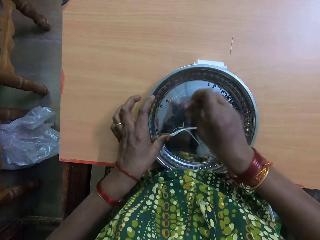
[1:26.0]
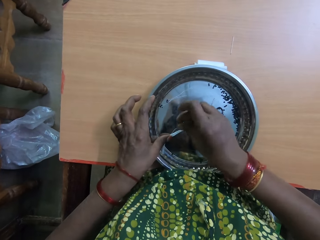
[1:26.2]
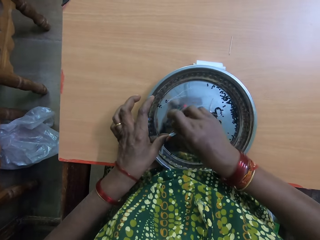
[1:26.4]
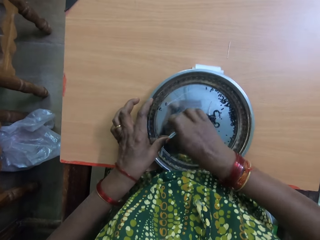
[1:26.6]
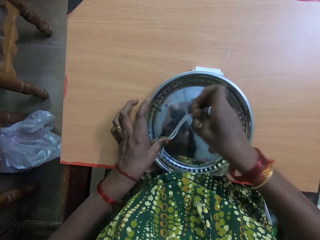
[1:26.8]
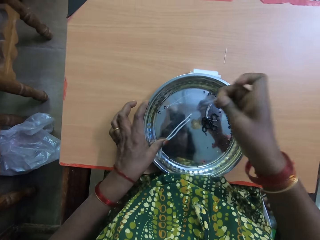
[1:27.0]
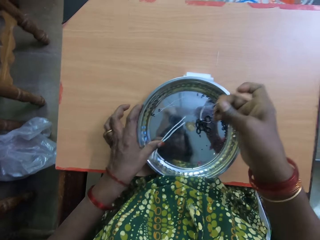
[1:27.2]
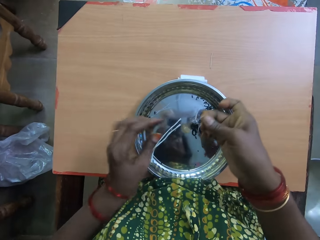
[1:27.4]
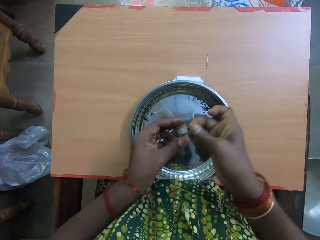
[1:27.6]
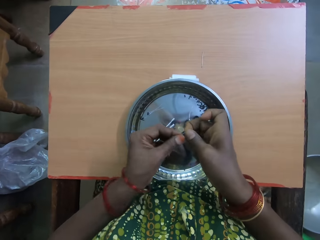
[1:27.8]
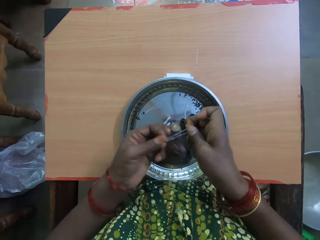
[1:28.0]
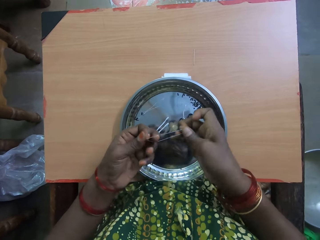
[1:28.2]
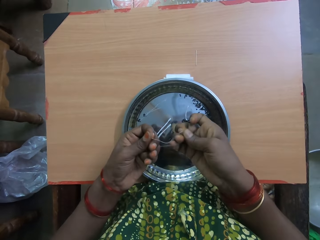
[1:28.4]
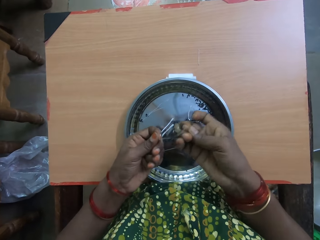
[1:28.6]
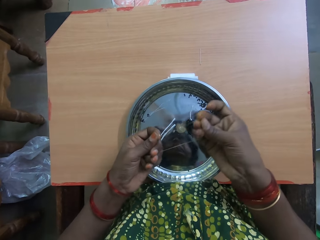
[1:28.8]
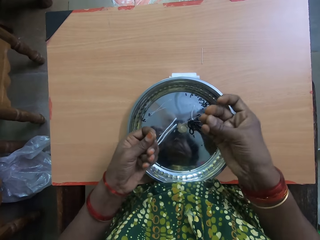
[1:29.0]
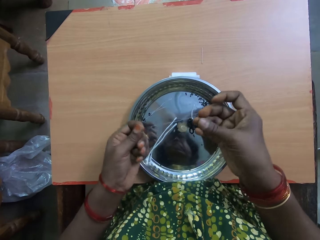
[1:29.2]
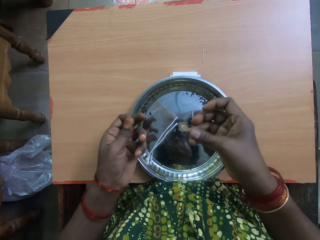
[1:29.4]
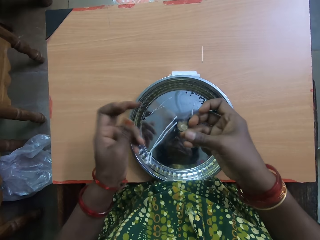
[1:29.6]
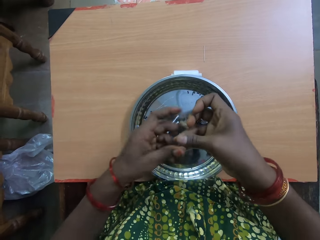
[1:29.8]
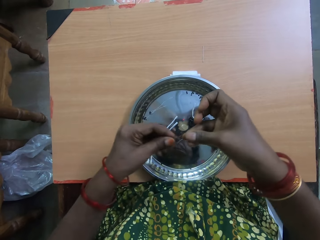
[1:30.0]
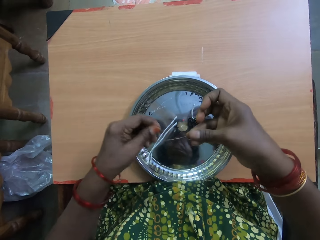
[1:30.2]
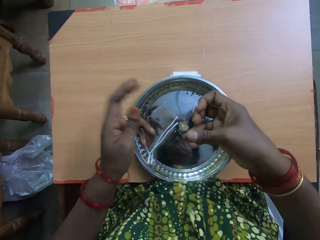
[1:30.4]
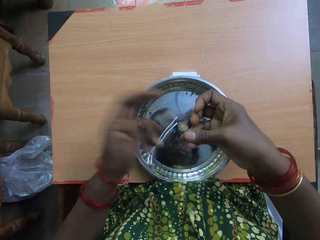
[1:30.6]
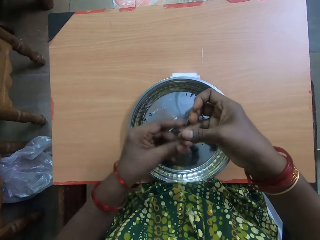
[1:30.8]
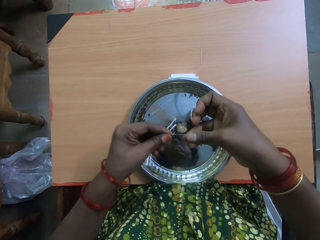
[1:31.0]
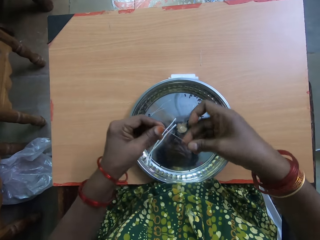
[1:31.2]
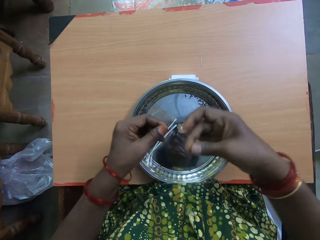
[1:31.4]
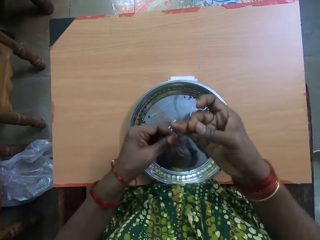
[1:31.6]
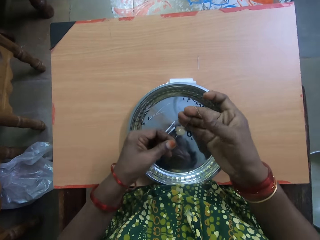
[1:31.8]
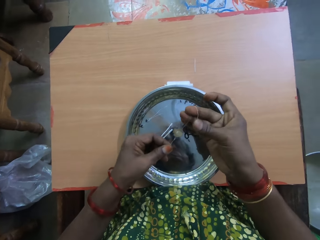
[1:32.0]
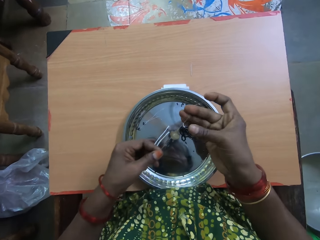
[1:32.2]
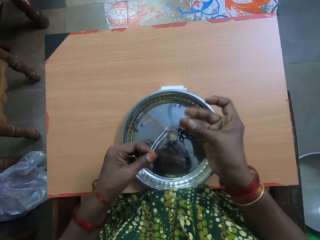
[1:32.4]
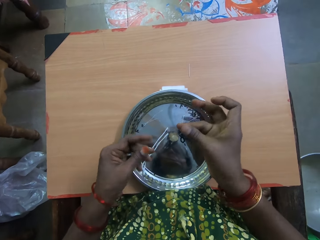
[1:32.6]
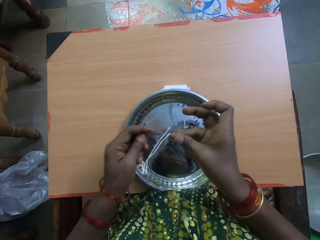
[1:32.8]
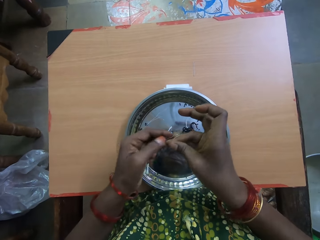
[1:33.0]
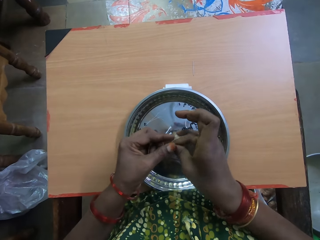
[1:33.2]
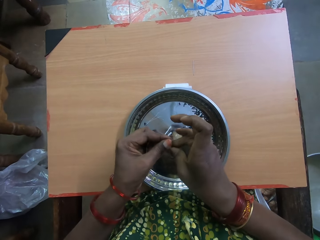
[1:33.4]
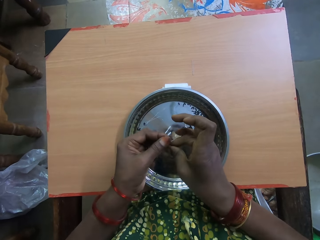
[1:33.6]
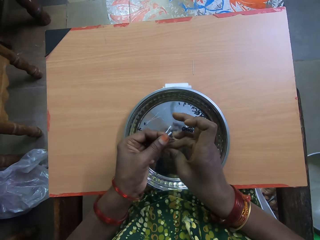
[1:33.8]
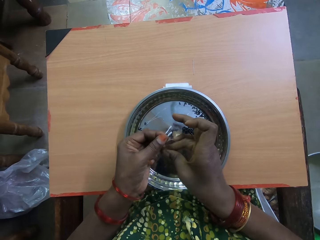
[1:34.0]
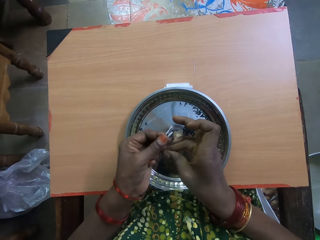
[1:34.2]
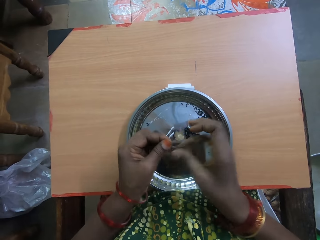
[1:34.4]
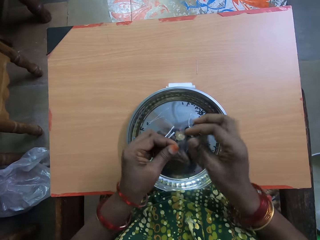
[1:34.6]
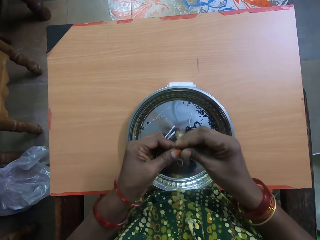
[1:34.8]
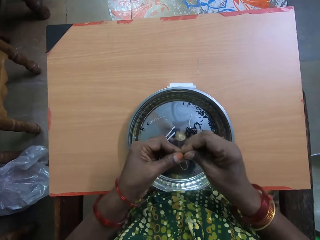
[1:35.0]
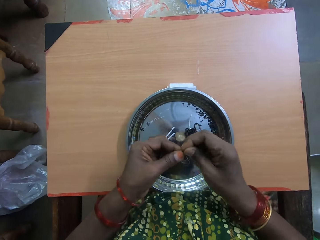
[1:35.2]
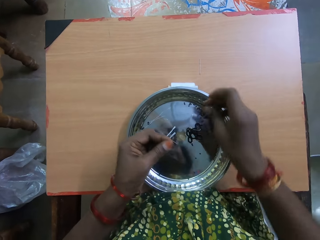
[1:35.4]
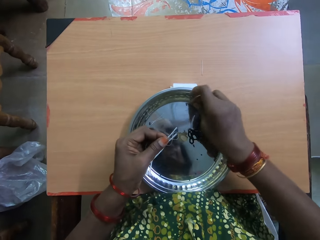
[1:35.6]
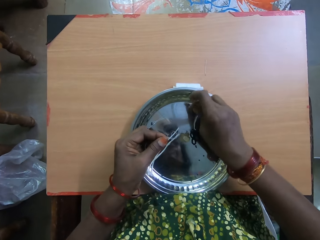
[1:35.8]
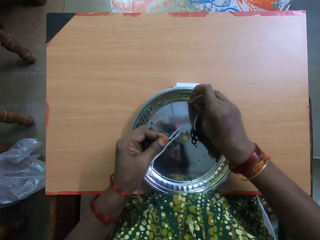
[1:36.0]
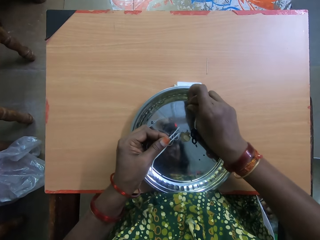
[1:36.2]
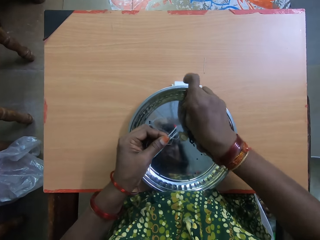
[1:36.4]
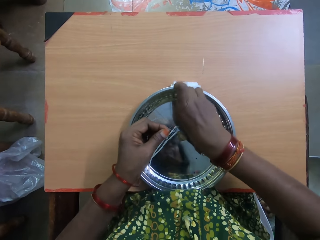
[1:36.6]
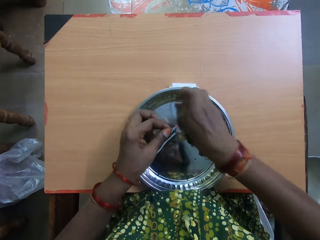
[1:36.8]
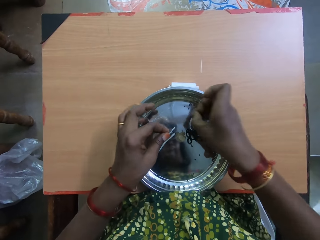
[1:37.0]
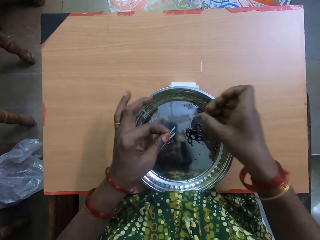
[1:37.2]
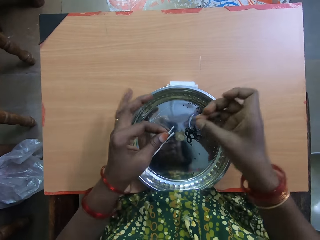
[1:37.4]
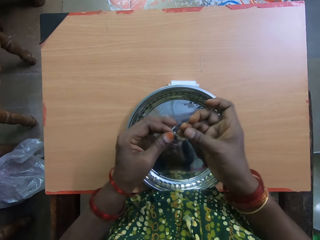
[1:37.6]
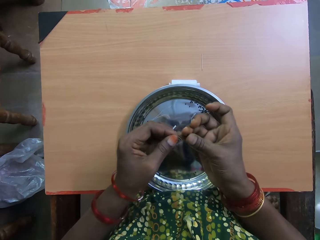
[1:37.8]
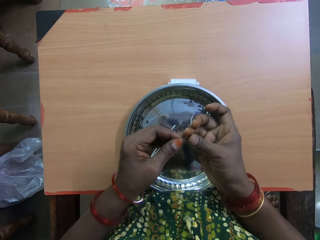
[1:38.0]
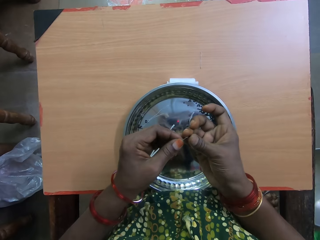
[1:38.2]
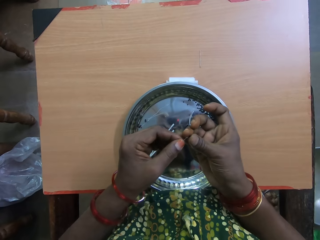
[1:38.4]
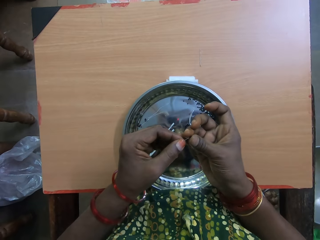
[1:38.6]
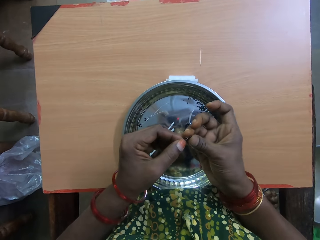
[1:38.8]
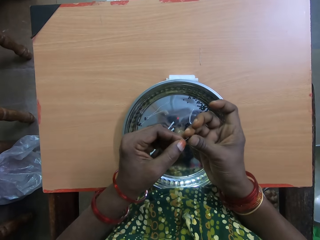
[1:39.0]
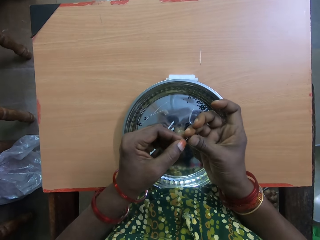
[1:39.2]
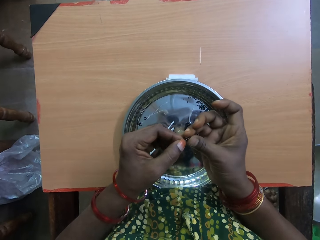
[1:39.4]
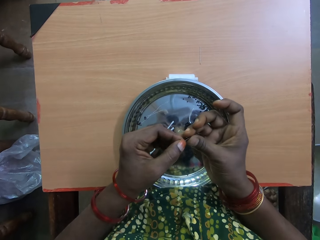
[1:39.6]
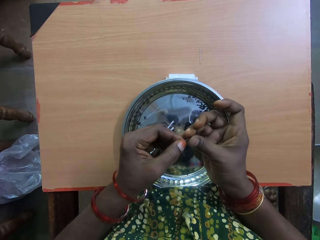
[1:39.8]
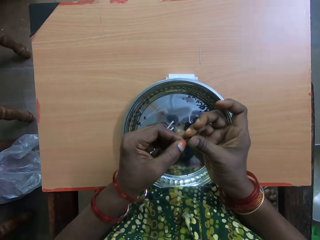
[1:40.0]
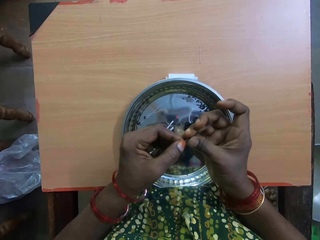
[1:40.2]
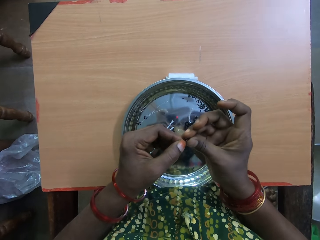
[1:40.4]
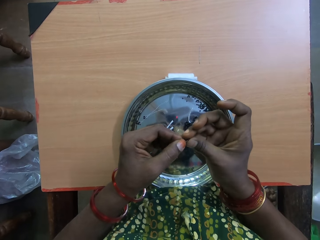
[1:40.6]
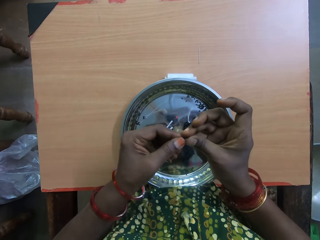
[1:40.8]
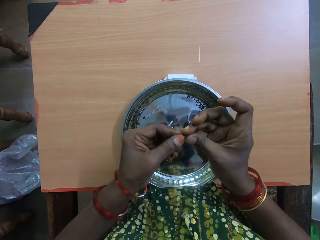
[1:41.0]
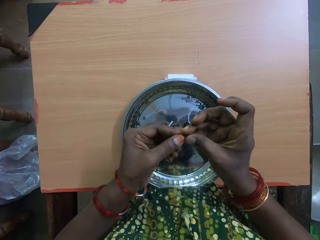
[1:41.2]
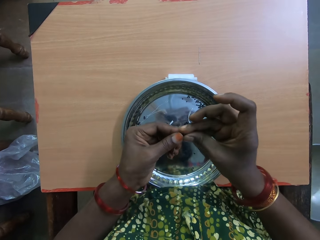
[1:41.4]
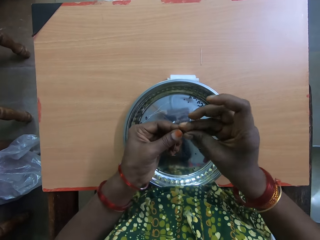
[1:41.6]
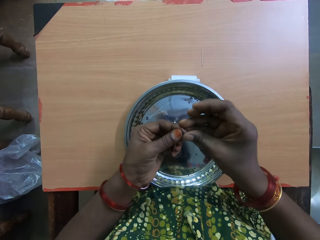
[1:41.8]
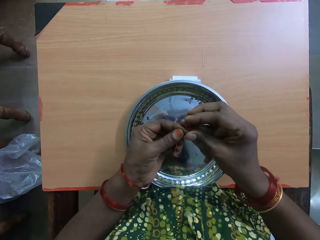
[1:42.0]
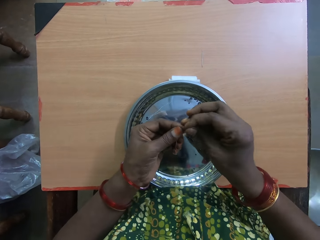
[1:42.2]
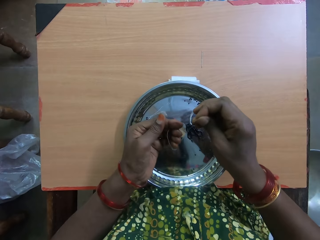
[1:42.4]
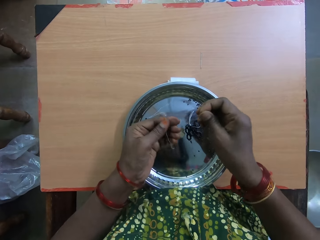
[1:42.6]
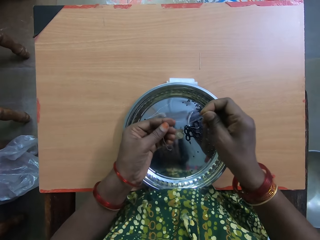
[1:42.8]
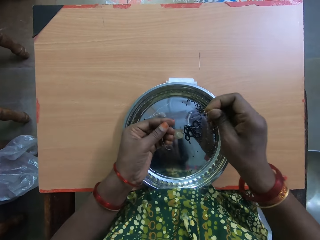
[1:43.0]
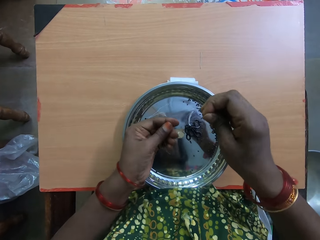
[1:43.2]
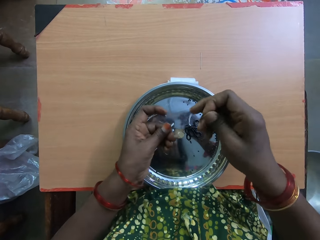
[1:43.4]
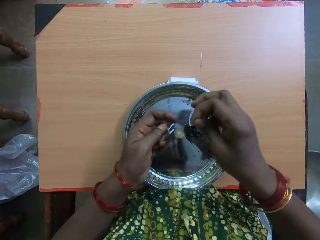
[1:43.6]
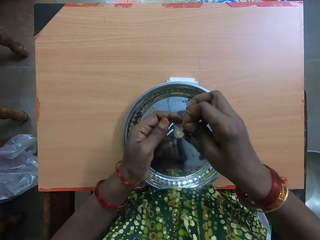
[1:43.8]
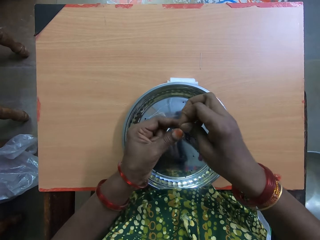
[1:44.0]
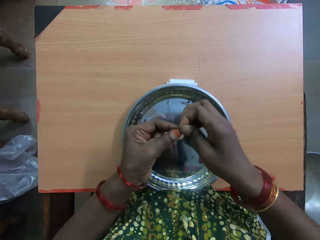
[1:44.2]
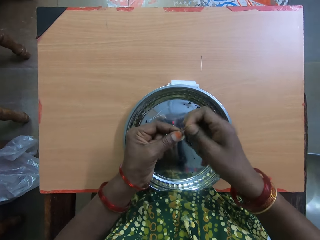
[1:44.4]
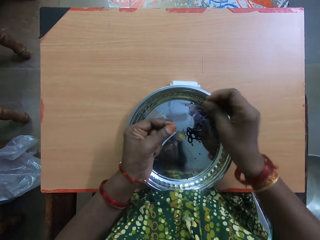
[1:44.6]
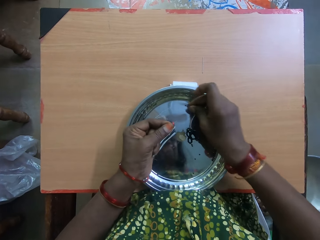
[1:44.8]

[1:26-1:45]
The camera wearer pulls out another thread from the tray with her right hand. She stretches the thread with both hands. She folds the thread with both hands. She picks up another bead from the tray on the table with her right hand. She inserts the bead into the thread with her right hand.

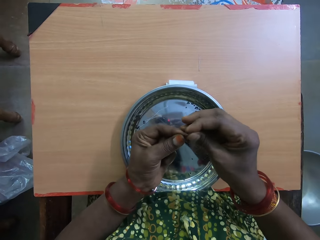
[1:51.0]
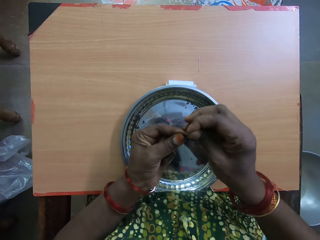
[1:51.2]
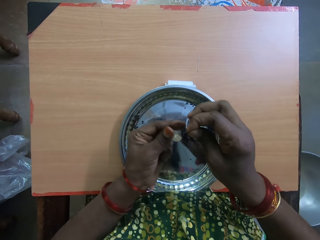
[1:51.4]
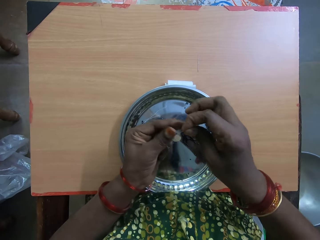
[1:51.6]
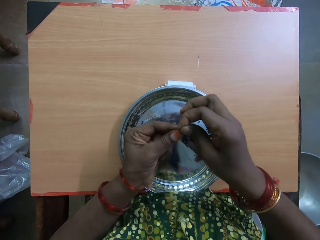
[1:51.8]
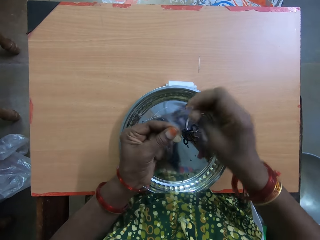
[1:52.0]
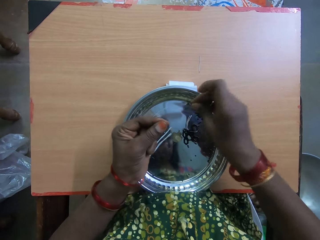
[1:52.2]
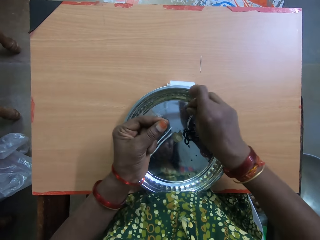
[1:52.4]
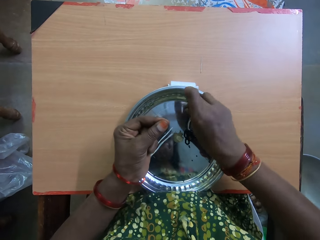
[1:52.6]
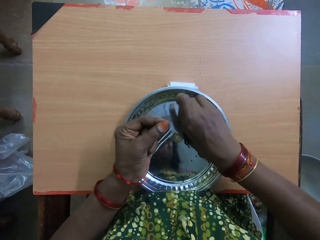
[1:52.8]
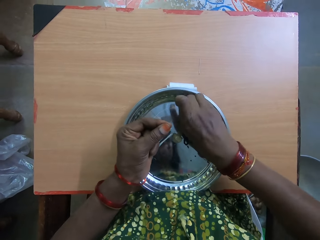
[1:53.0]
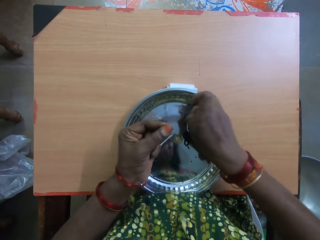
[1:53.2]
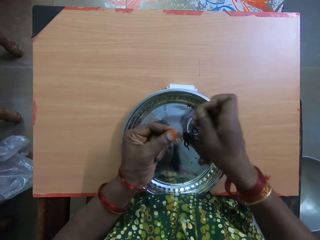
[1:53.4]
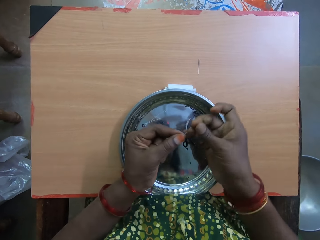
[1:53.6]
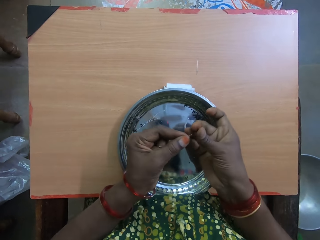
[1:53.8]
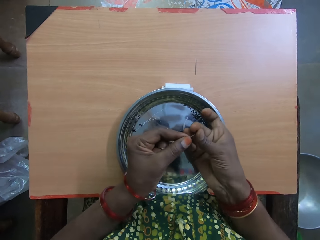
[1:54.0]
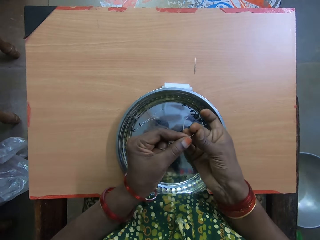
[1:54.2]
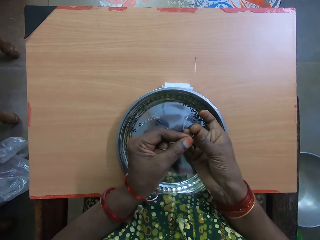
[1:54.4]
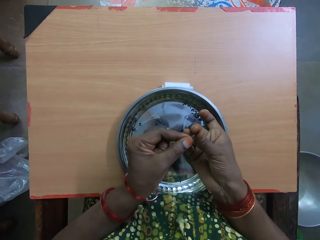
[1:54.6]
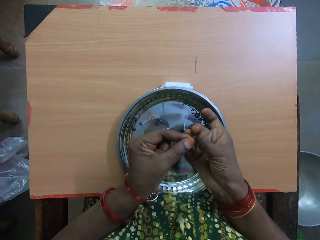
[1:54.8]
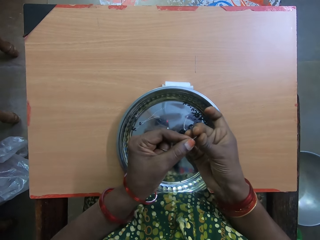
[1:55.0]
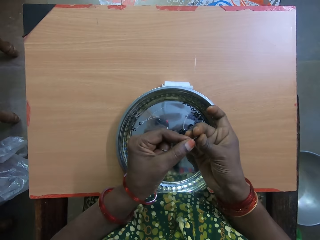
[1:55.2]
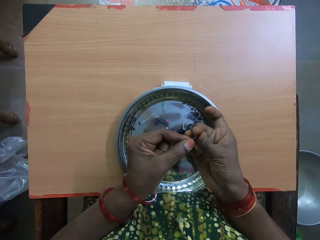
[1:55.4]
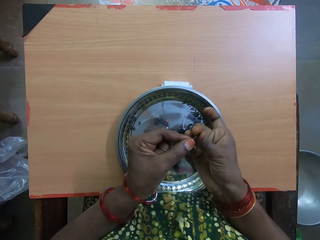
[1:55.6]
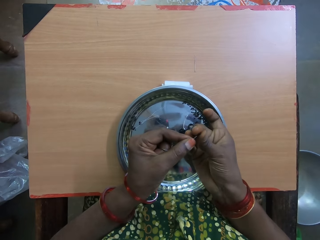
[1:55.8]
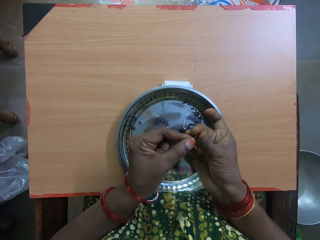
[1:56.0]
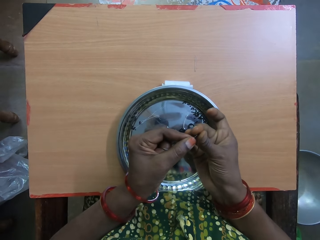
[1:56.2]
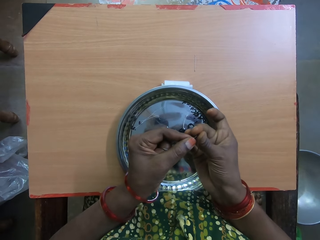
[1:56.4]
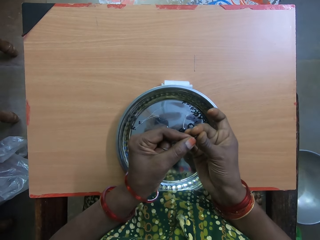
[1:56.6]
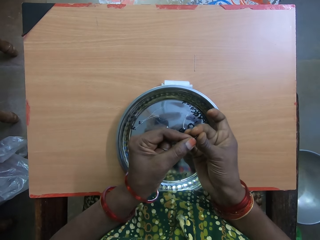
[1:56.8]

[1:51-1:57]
The camera wearer picks up another bead from the tray on the table with her right hand. She inserts the bead into the thread with her right hand.
